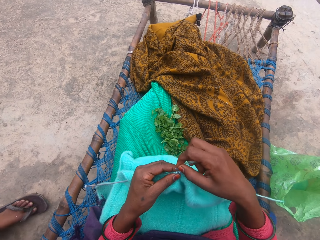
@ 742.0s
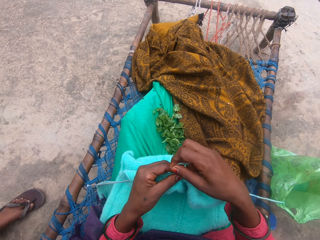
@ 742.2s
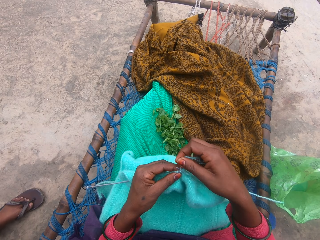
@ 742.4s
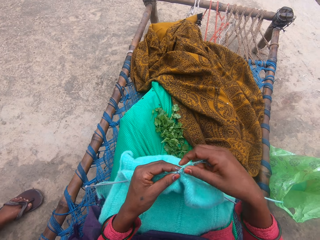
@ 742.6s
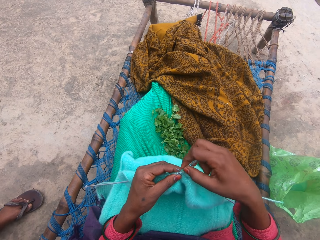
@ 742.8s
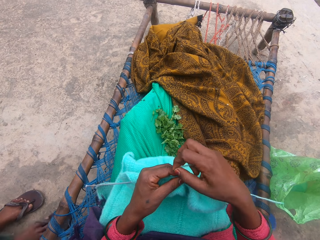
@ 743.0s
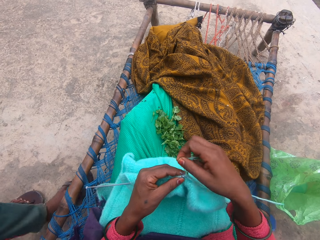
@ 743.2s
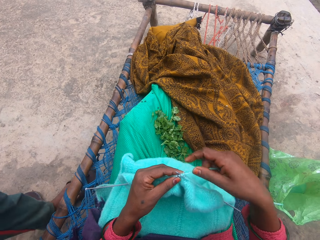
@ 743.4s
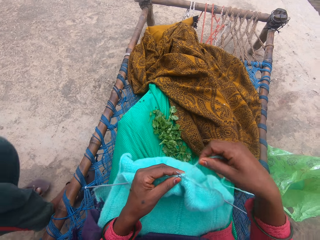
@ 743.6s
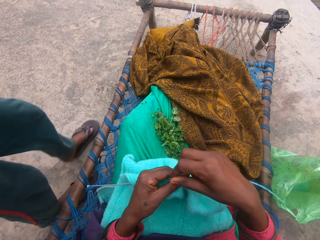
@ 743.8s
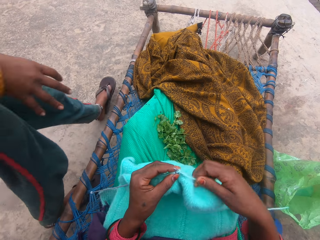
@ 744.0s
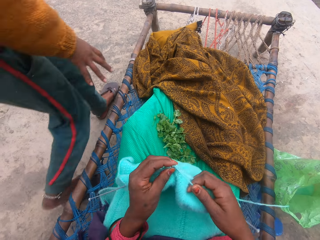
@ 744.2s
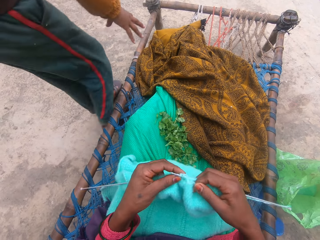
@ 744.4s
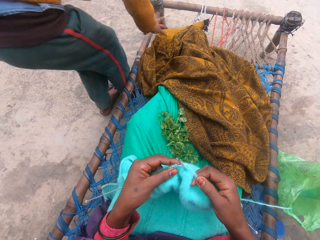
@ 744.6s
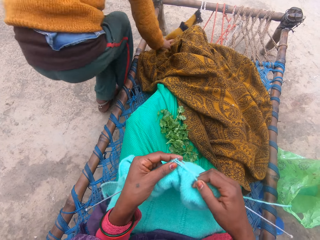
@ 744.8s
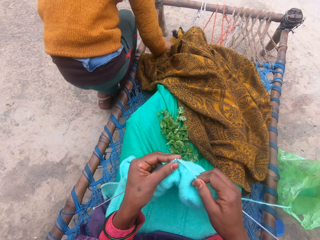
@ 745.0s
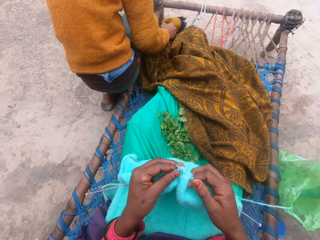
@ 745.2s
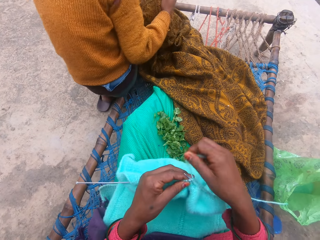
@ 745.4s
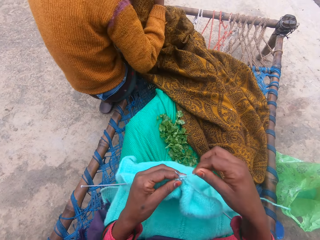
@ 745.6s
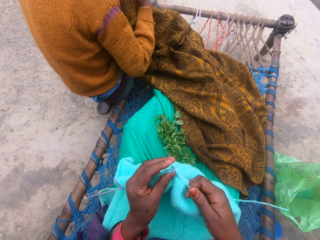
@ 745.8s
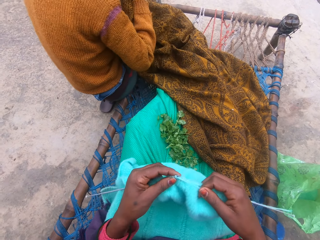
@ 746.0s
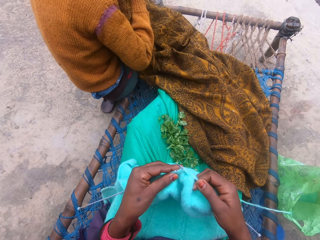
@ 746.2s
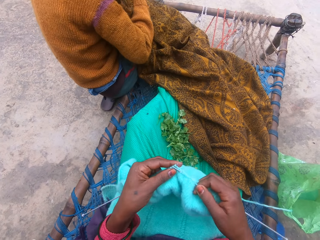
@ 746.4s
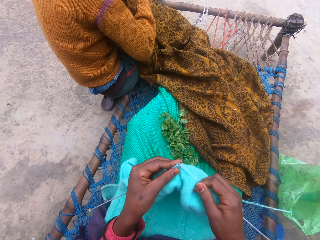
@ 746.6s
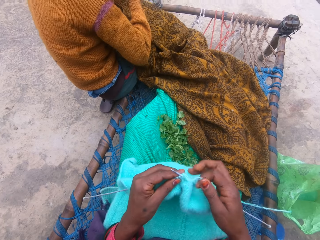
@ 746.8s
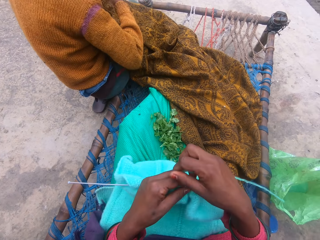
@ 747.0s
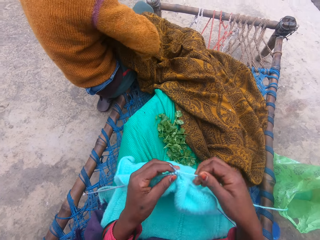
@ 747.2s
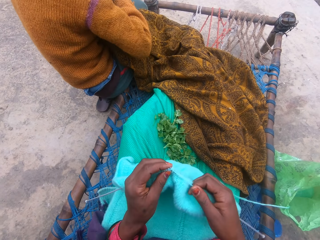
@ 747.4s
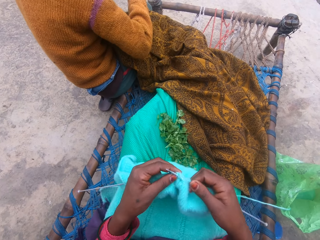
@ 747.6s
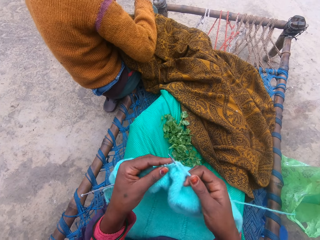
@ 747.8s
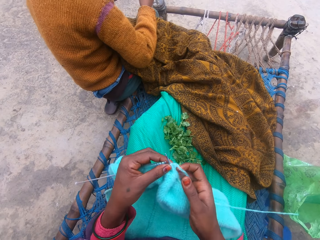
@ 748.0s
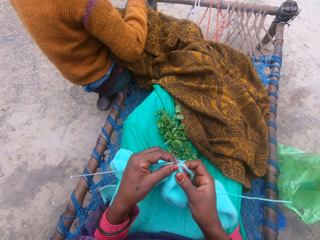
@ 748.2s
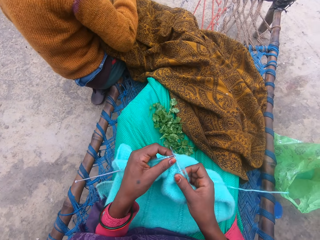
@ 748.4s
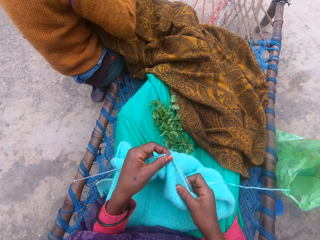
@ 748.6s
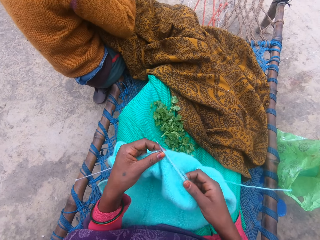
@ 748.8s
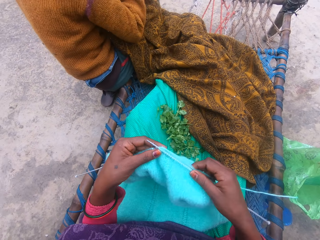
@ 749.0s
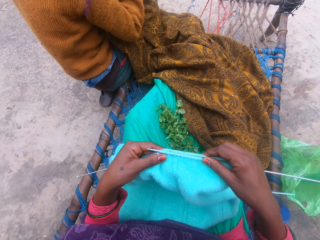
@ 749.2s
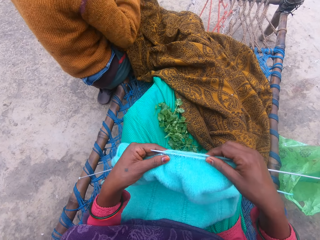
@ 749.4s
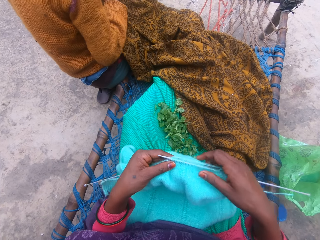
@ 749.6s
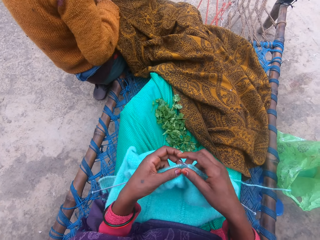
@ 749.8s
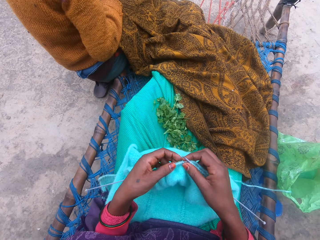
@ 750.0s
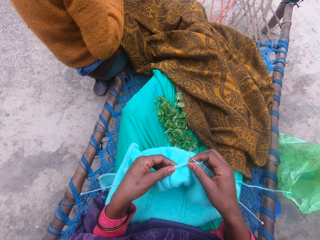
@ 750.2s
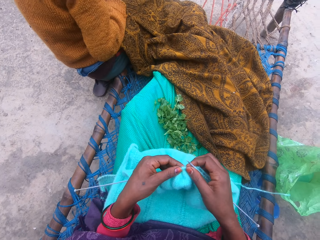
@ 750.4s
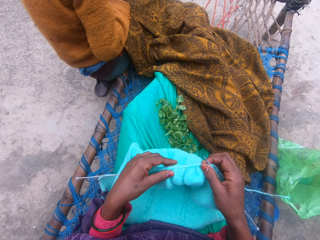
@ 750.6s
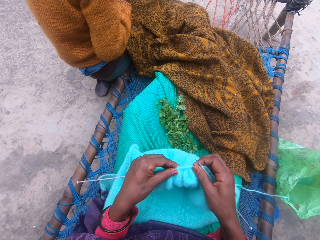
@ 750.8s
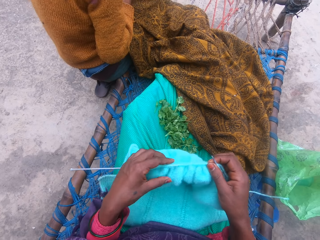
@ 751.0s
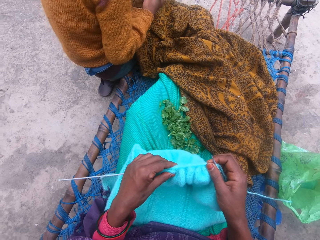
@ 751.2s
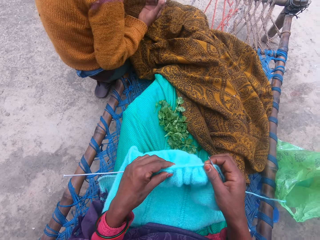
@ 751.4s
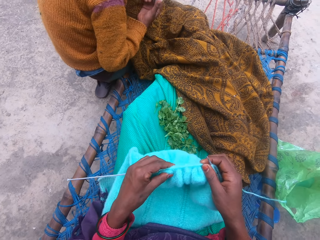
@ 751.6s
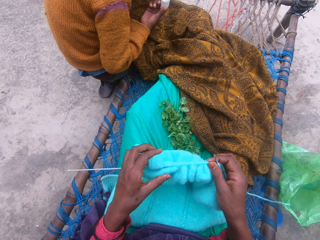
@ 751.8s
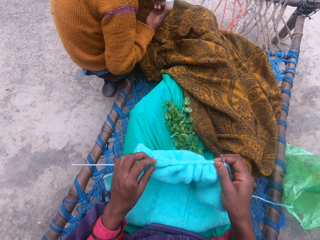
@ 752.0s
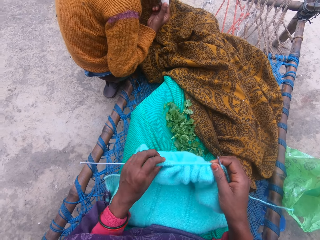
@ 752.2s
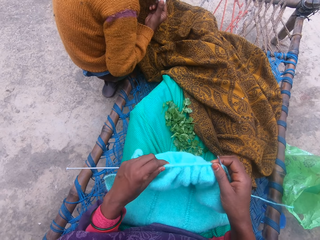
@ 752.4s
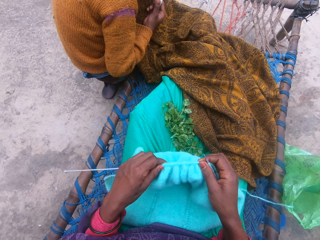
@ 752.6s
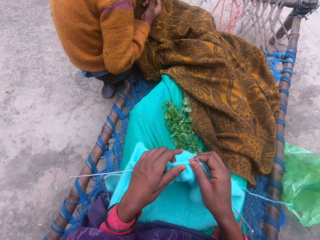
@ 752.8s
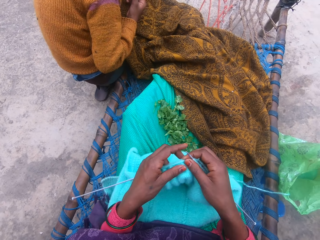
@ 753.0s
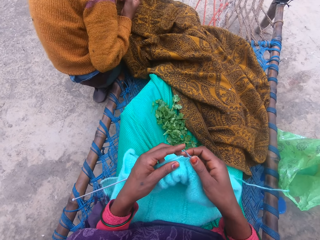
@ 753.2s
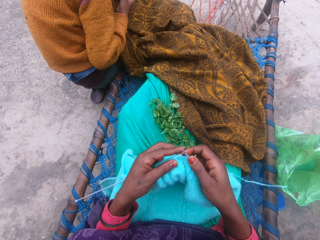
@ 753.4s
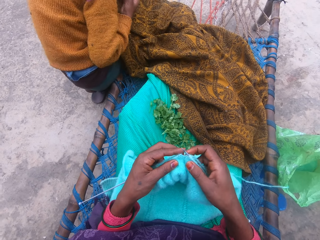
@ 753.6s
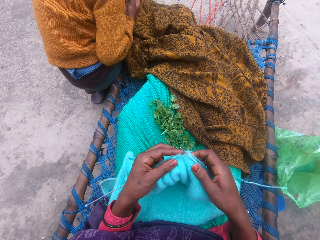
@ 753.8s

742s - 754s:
A boy touches the fabric on the camera wearer's lap with his right hand. The boy sits in front of the camera wearer. The camera wearer adjusts the fabric on the knitting needle.

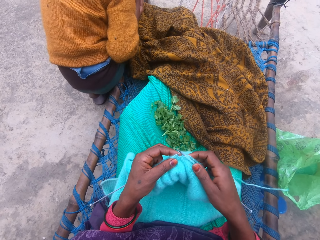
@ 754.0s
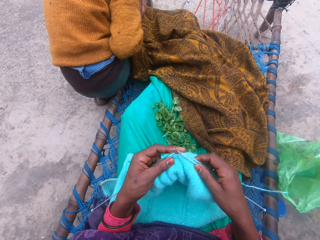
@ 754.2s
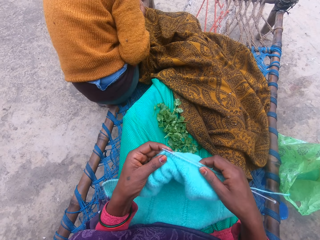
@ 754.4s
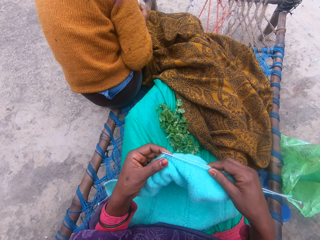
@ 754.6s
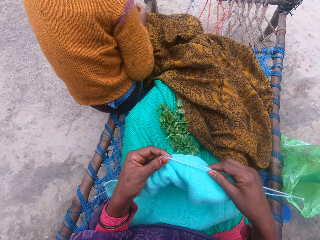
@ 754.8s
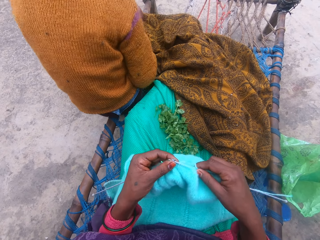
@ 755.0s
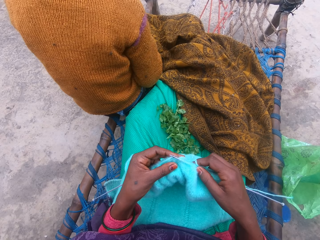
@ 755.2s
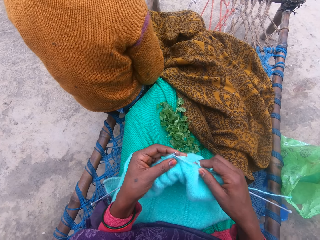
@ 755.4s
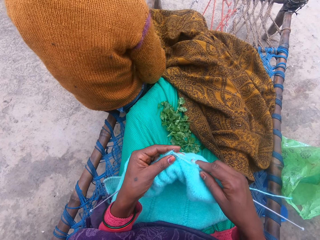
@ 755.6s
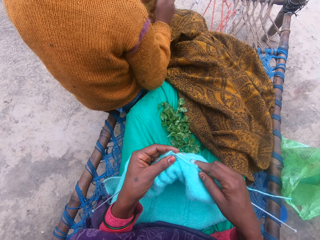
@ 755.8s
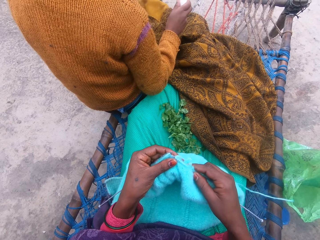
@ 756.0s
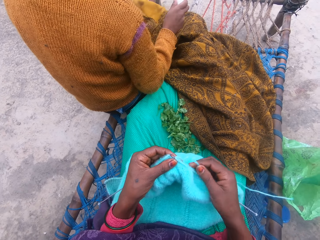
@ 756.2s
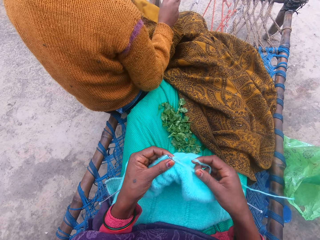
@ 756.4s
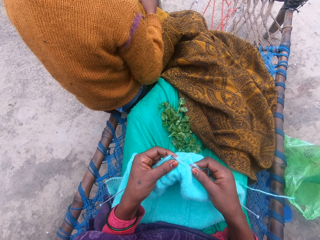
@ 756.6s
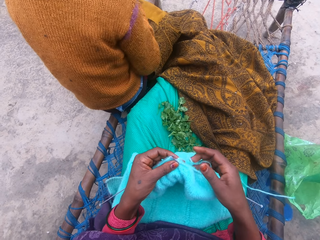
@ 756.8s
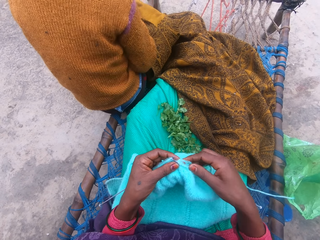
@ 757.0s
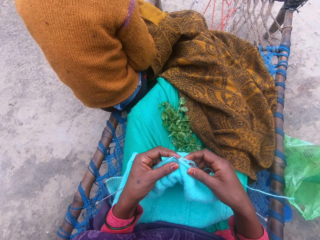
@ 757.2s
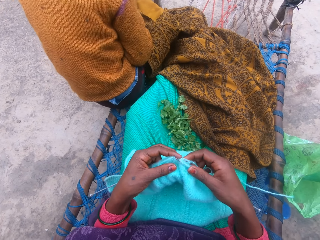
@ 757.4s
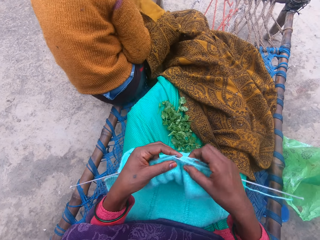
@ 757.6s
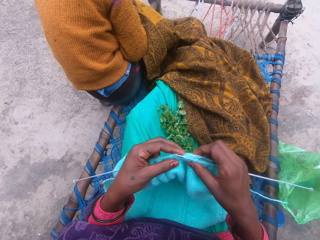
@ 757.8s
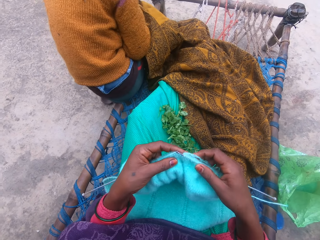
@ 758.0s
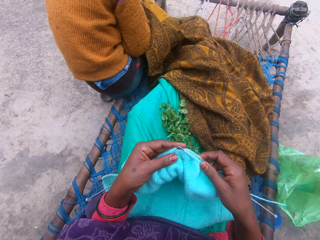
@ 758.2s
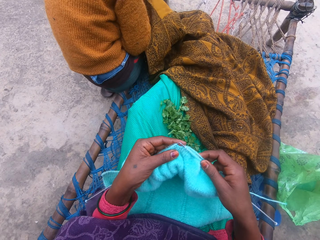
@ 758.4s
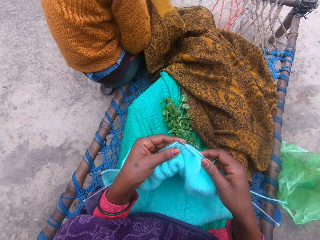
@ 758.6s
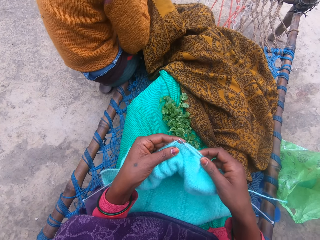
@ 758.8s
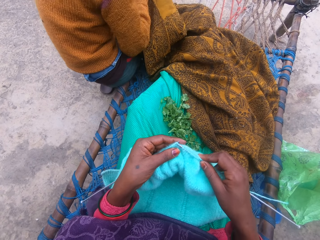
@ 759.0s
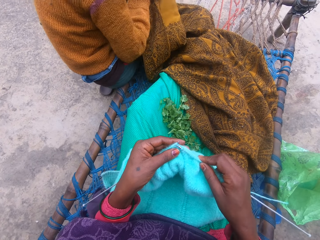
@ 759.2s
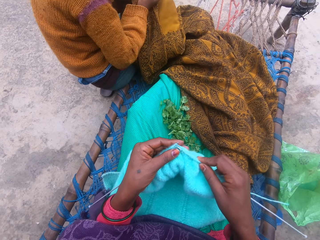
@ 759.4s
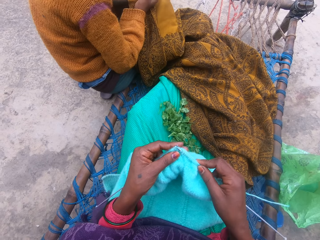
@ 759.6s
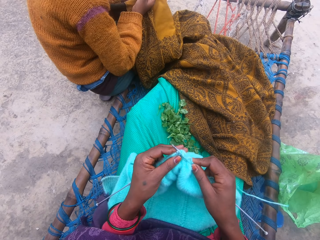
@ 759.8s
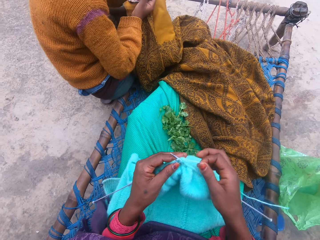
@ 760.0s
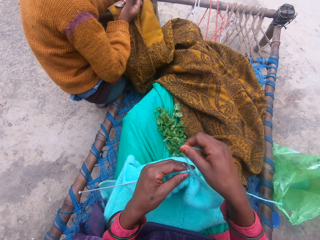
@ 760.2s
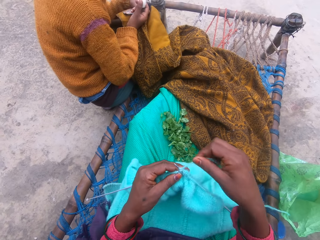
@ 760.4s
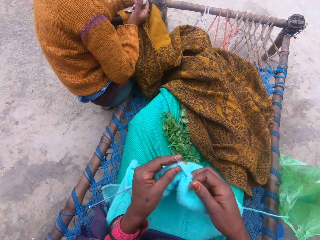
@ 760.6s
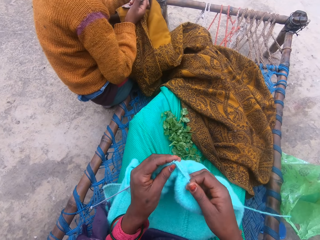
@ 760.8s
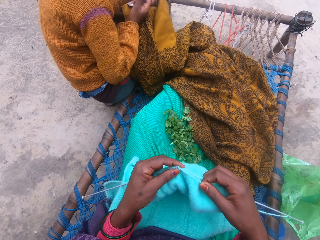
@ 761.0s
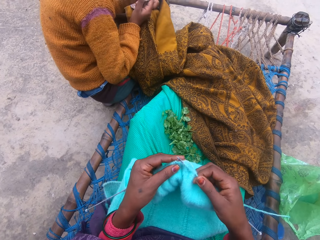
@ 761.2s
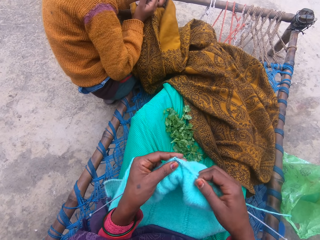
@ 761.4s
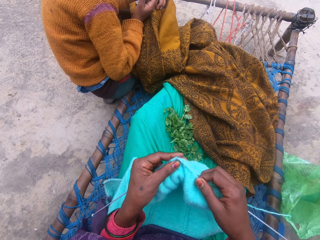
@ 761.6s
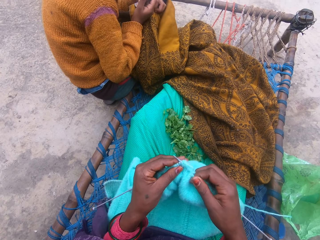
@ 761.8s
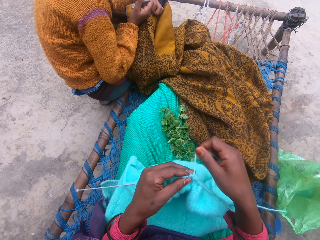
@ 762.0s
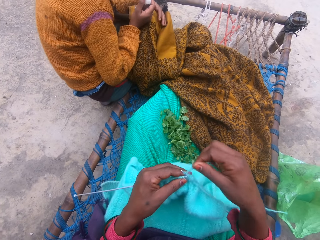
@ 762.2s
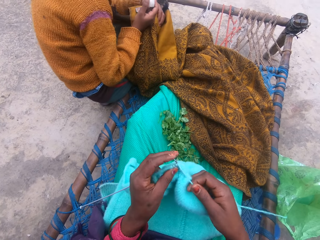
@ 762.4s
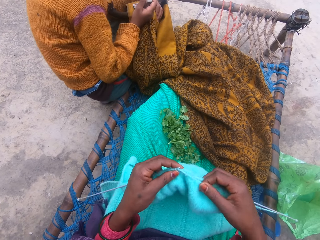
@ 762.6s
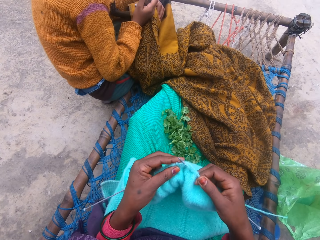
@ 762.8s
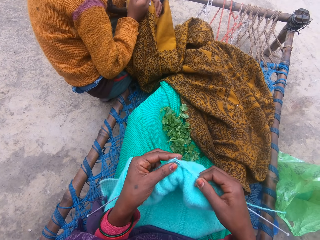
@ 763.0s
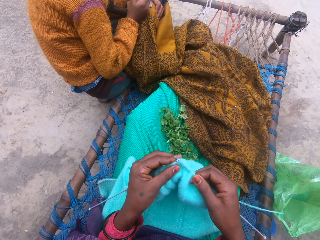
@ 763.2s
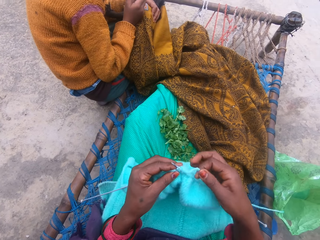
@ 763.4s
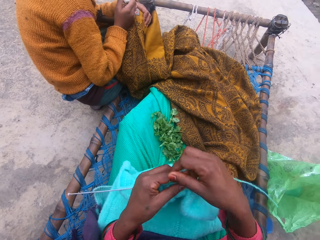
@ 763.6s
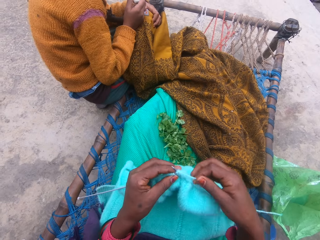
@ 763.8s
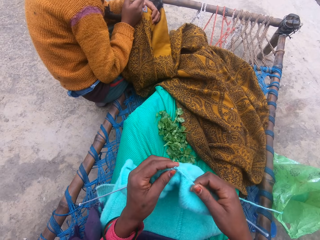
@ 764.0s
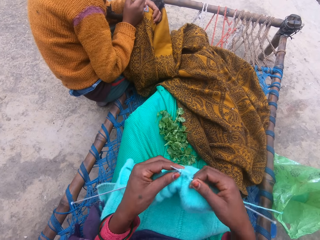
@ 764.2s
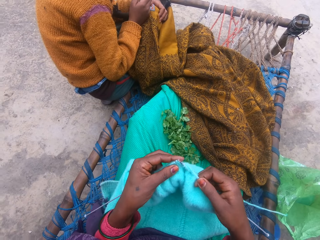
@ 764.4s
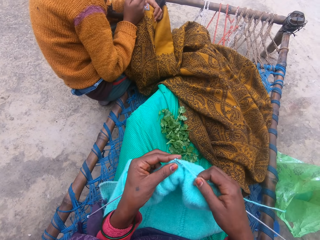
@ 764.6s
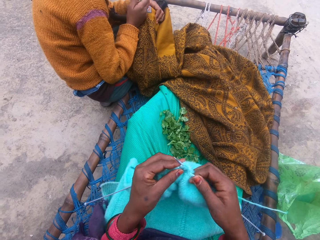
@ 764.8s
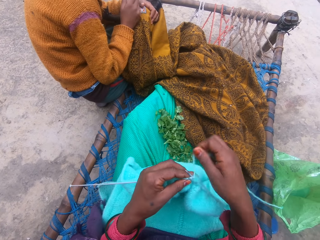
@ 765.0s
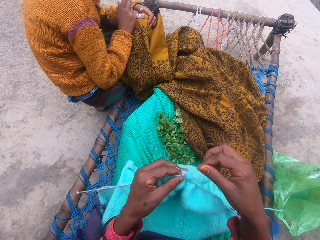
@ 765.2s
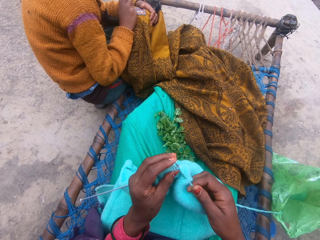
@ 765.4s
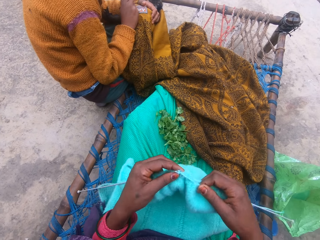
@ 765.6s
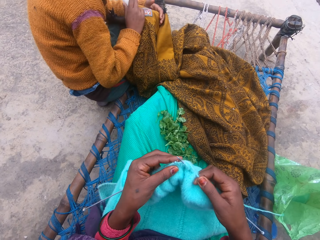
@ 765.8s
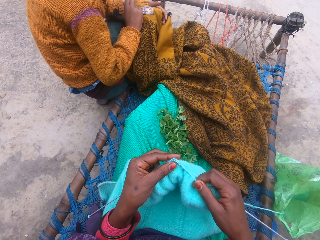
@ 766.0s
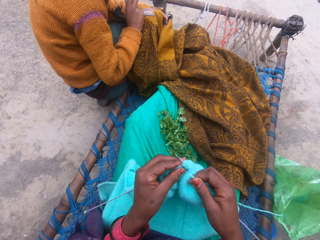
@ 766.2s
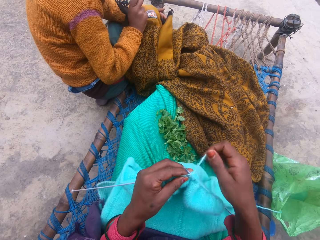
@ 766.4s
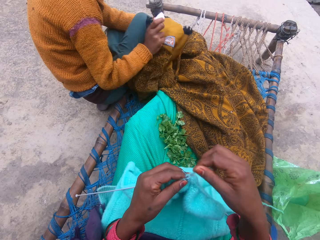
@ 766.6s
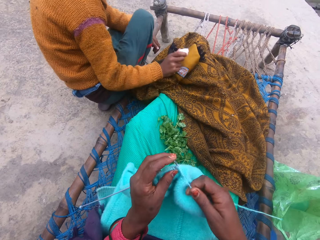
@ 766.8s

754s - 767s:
The camera wearer knits a fabric.
